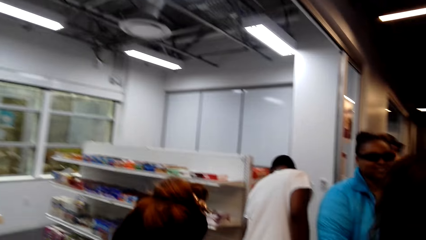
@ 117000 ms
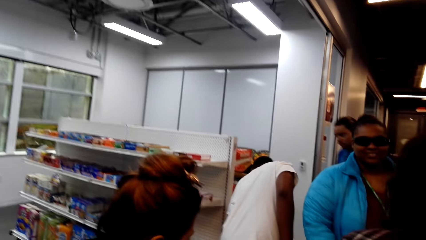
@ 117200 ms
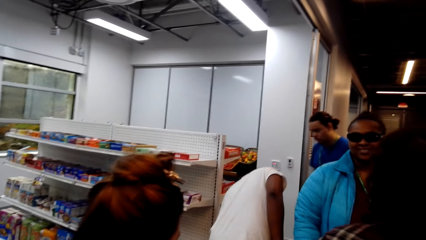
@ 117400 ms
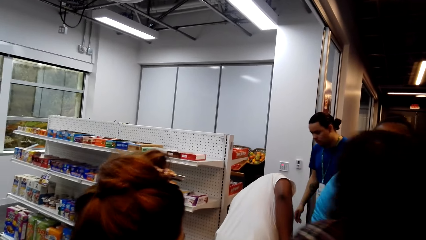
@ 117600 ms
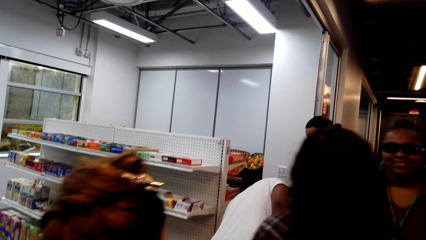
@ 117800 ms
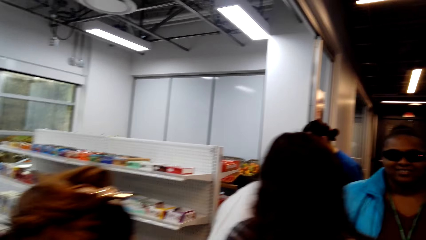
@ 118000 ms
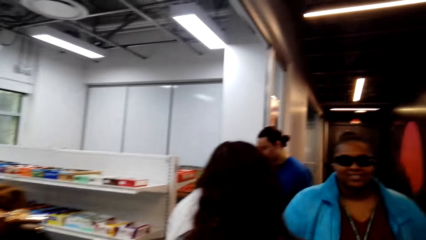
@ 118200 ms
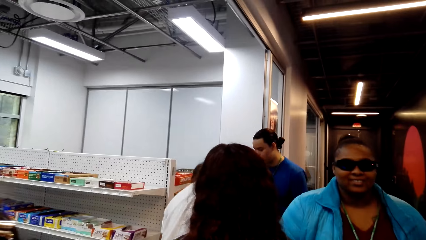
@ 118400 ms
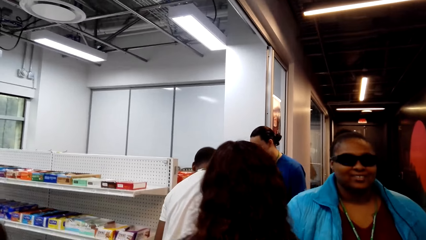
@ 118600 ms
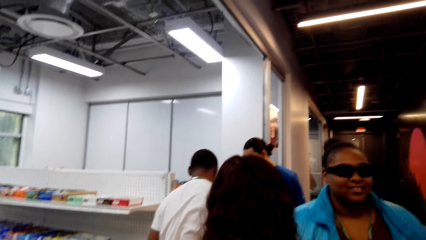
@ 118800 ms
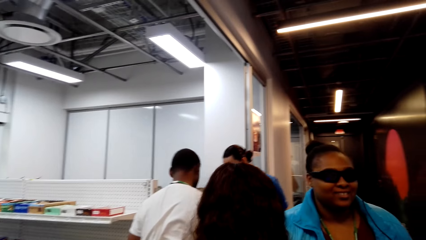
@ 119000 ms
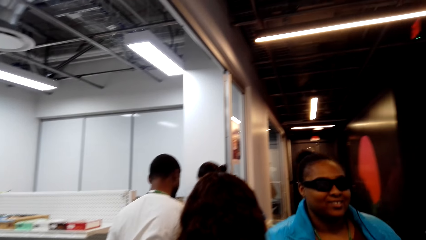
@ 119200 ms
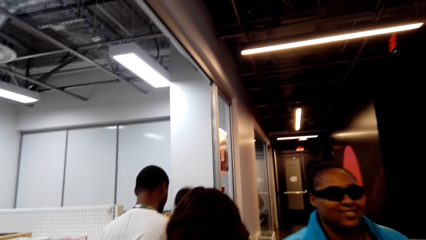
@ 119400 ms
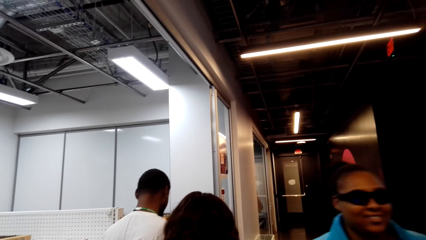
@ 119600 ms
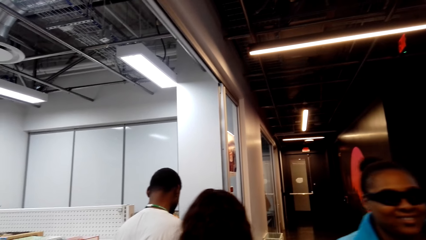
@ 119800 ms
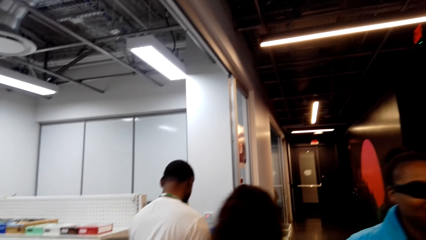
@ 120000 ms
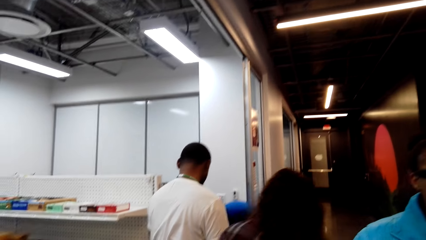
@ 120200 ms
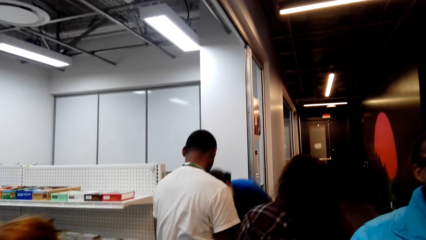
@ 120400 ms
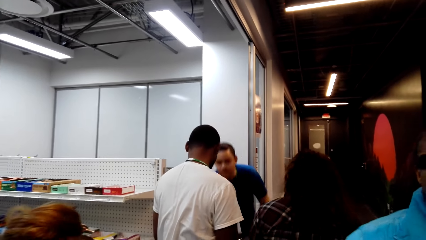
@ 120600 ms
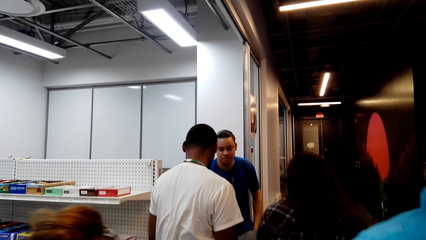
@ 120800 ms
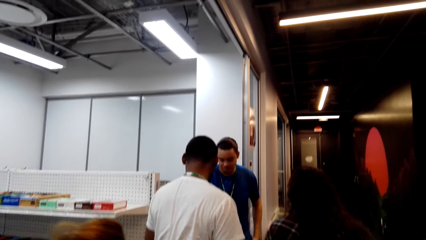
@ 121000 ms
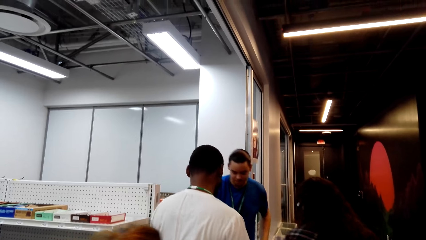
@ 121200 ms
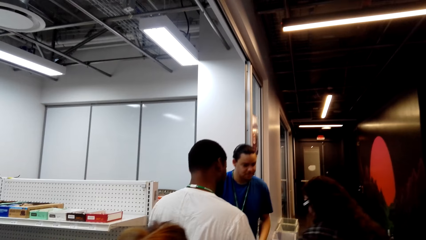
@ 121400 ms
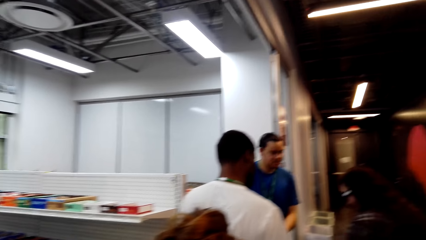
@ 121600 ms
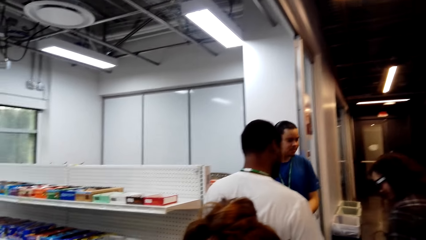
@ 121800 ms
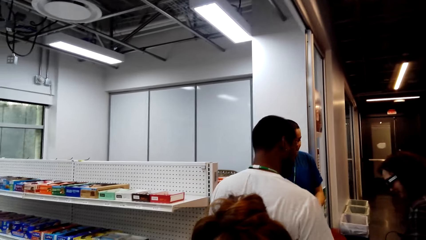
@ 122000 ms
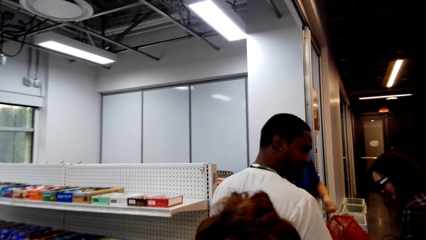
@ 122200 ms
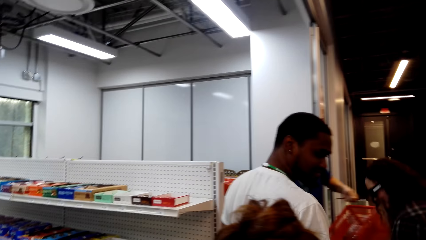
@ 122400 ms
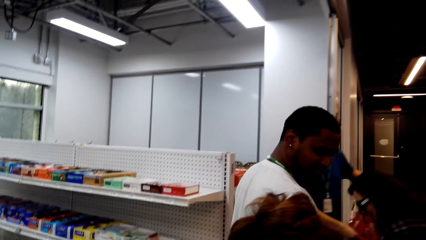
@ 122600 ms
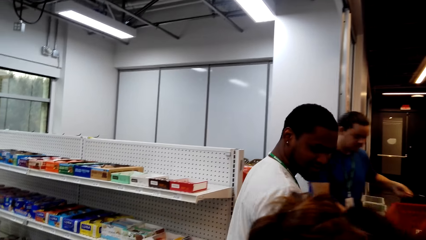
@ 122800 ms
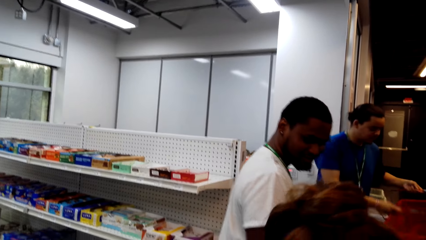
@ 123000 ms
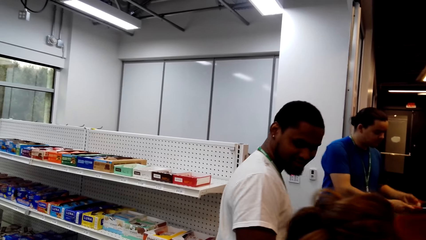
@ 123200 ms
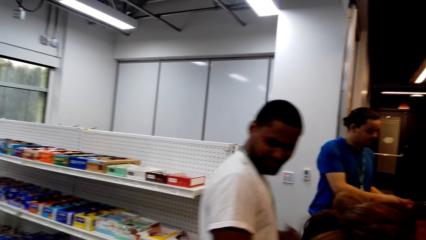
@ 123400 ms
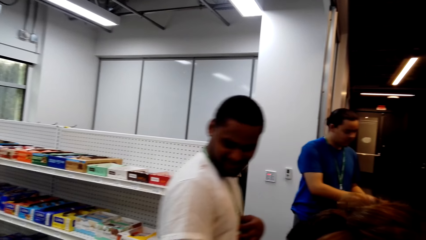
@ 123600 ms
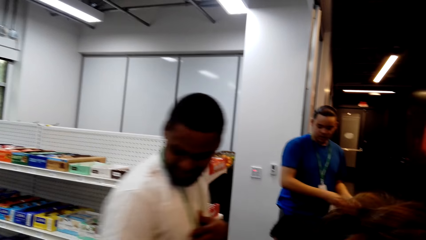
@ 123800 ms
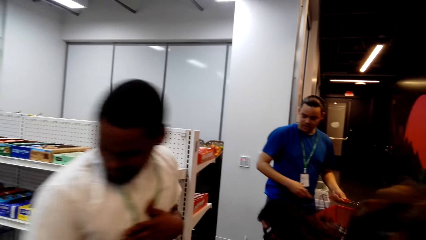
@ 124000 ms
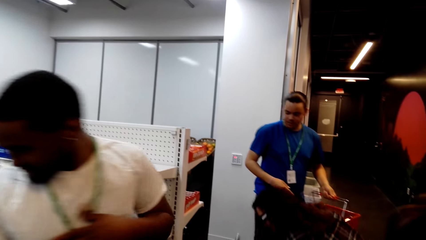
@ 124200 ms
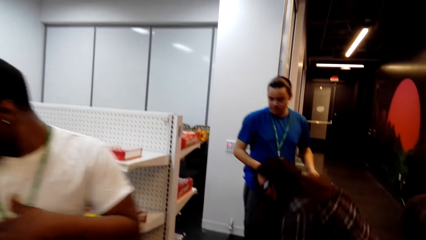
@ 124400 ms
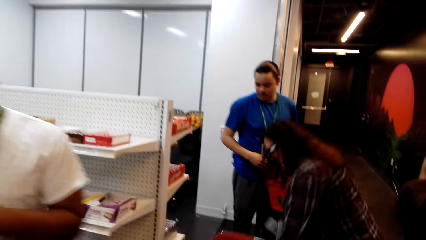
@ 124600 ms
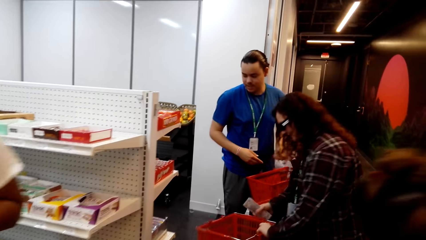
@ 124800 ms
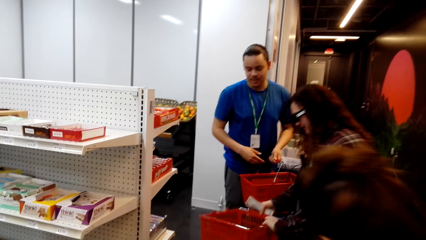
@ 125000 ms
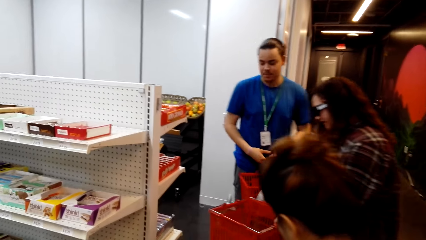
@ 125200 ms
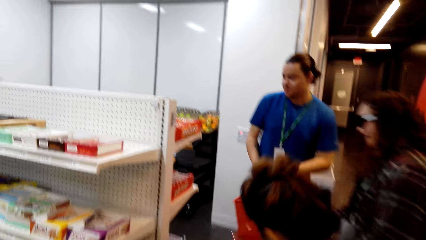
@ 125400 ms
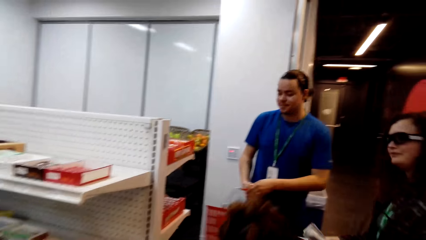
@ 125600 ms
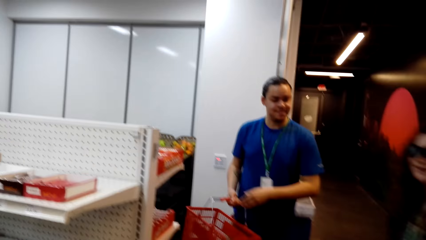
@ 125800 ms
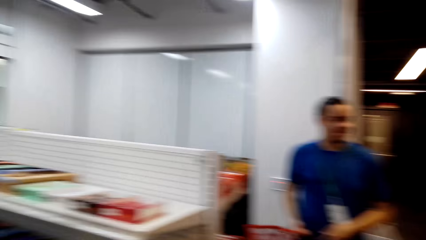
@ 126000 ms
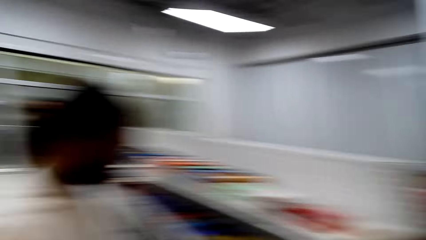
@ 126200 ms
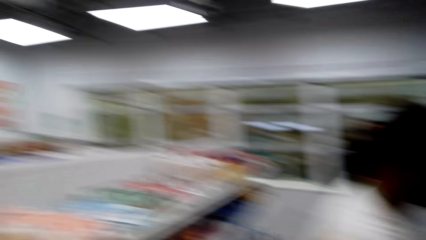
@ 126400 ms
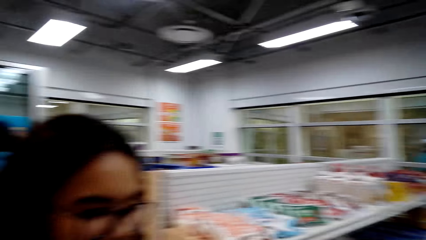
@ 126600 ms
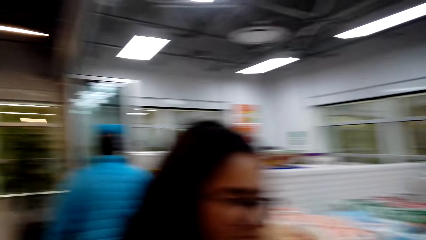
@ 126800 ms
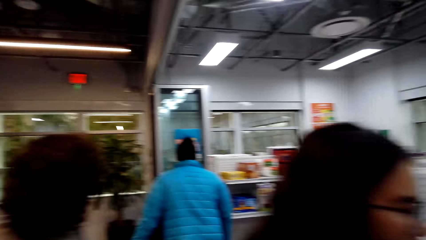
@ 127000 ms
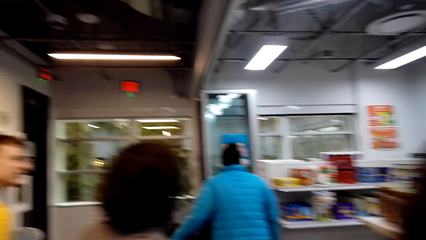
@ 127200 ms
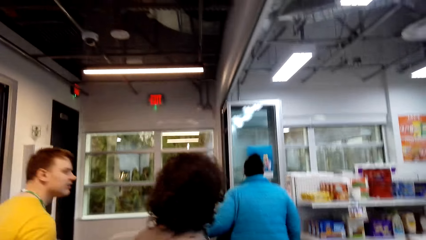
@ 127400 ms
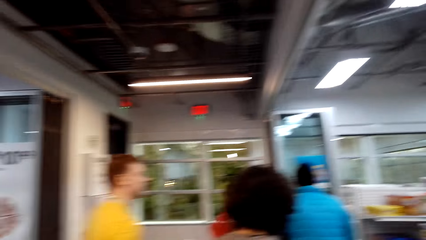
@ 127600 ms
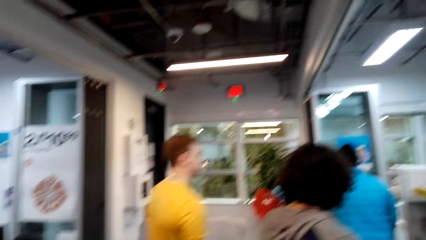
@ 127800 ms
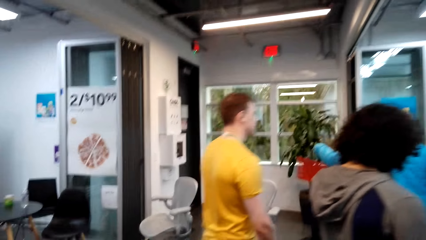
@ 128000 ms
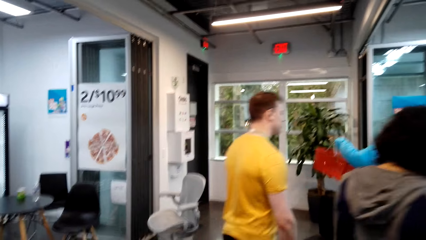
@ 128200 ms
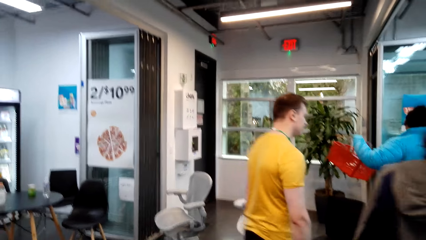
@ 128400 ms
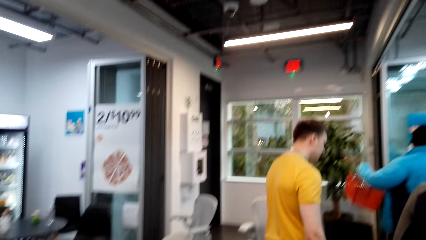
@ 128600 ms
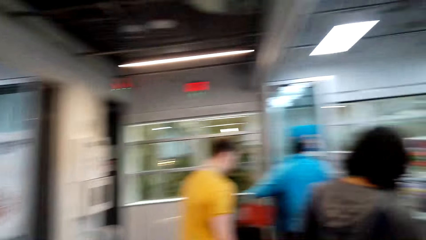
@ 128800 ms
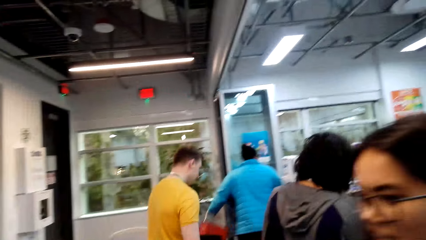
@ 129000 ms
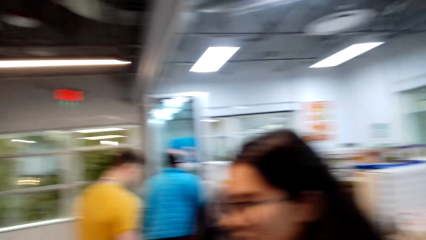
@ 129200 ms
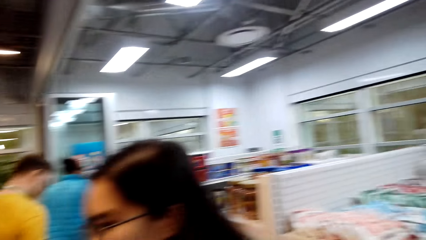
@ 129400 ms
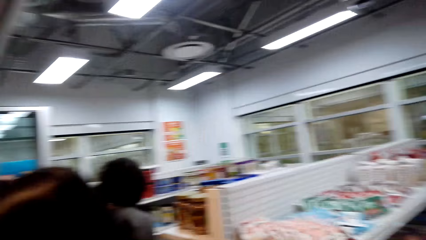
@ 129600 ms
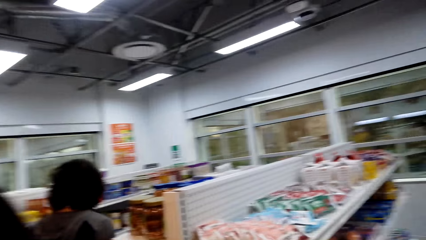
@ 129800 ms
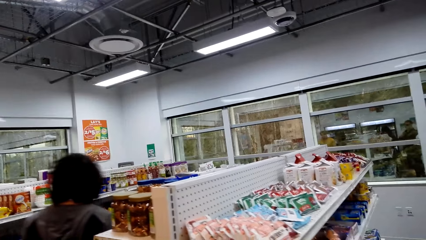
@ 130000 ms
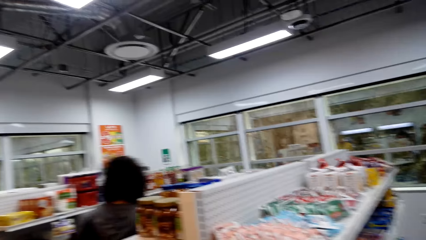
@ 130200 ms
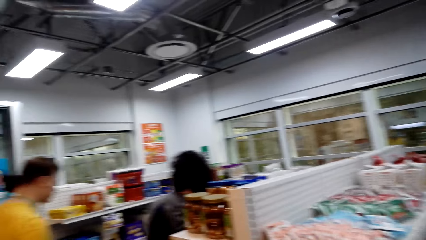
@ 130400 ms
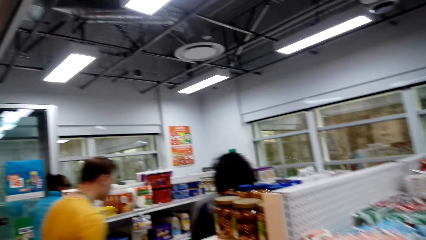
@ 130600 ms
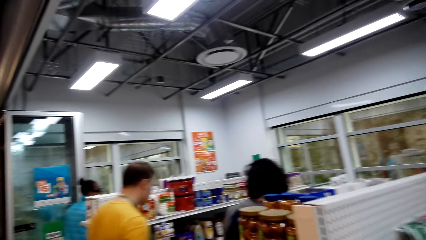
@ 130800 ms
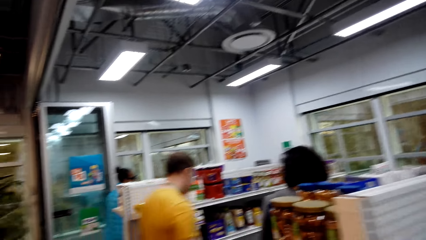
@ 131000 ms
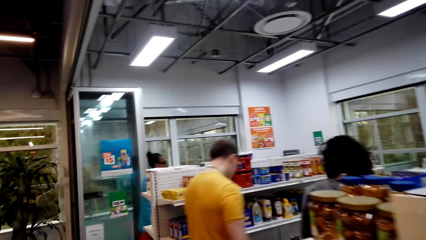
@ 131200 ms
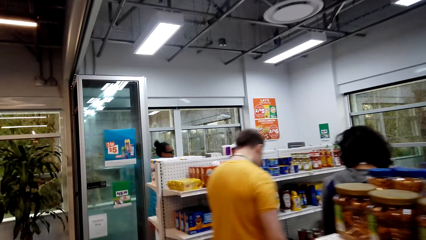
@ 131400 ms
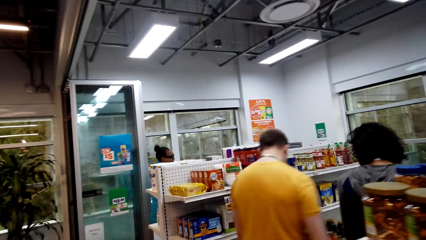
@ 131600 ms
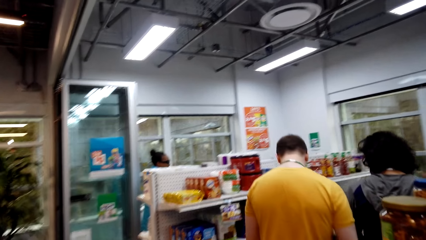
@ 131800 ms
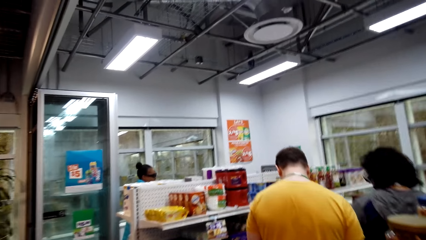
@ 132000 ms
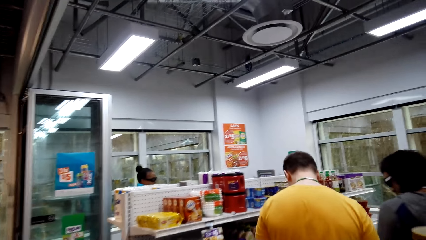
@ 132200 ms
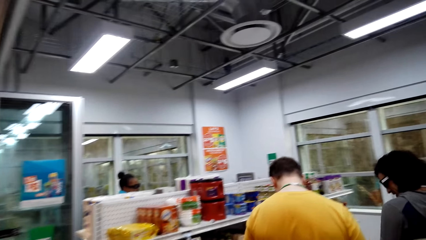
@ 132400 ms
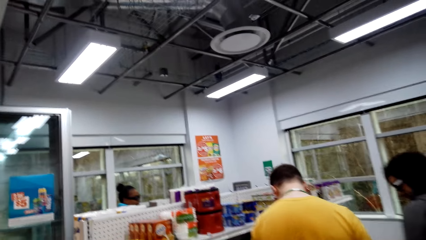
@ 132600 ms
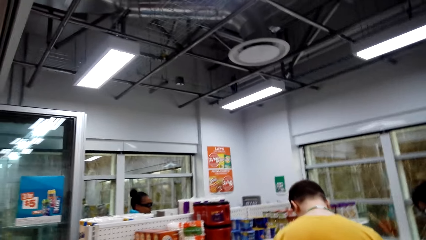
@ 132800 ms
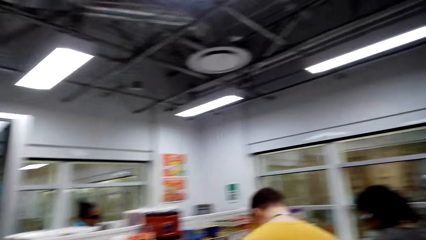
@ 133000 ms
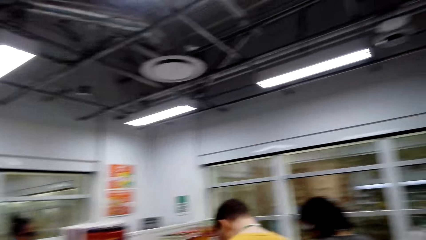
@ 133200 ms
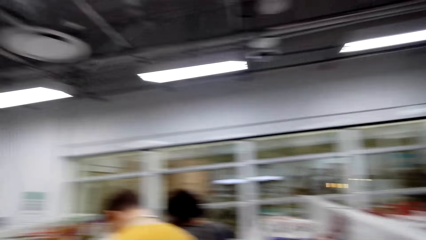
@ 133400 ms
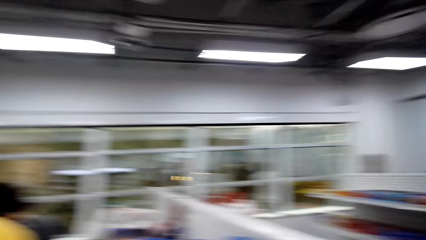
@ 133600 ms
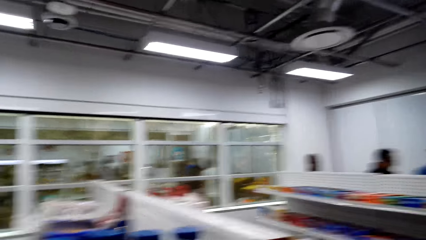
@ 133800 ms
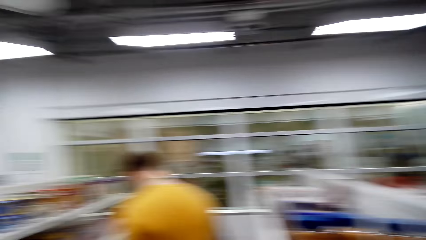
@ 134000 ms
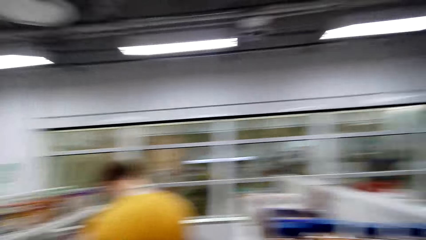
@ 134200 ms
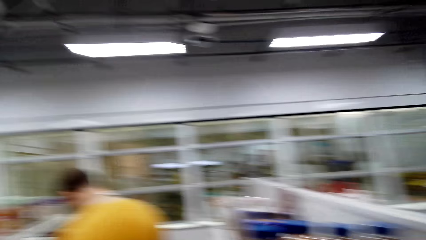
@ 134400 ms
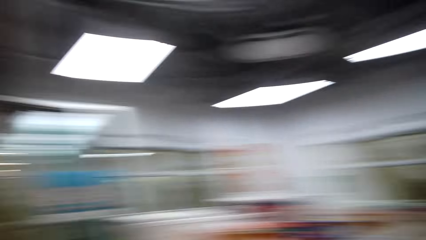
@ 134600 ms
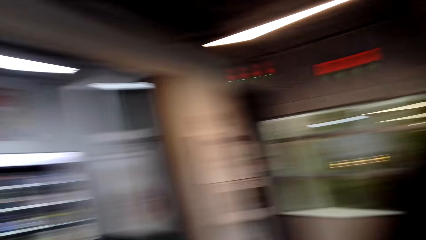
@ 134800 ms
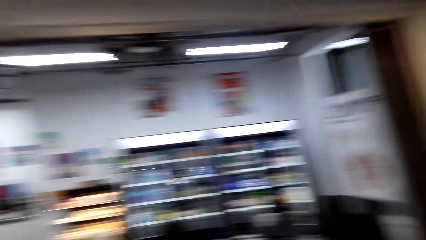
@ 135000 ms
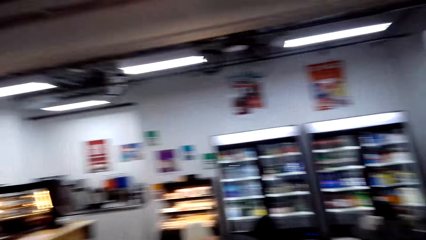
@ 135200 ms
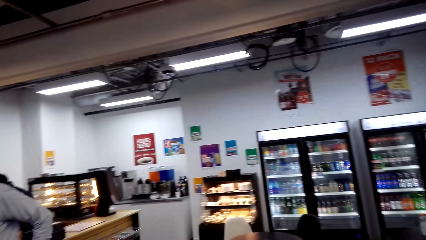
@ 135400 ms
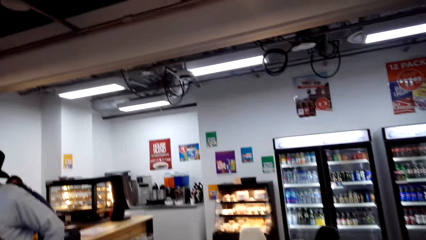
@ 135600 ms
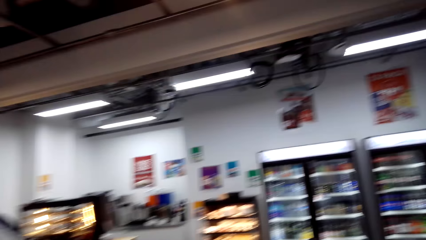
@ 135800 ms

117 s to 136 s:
Someone talks. The camera wearer talks. They talk again. The person talks. The camera wearer talks while walking. They look around.
